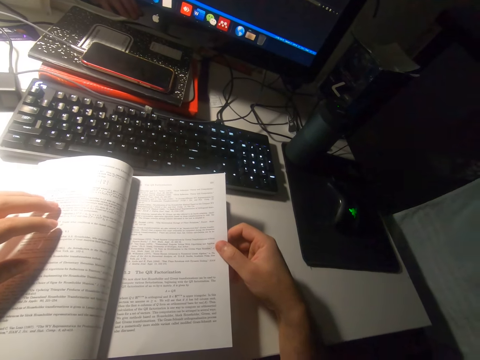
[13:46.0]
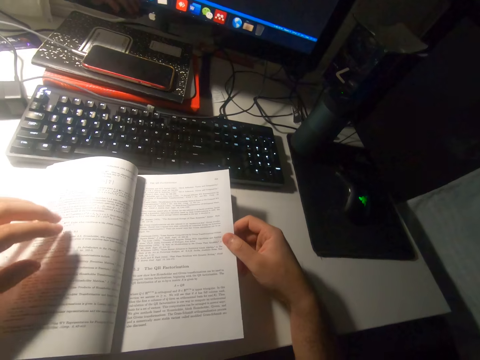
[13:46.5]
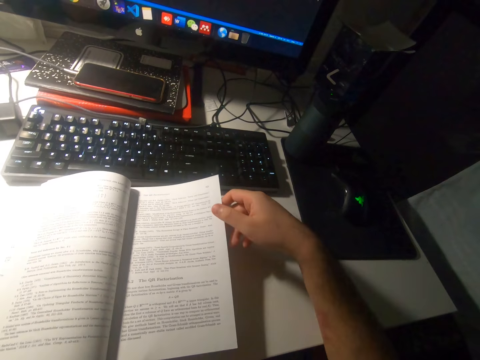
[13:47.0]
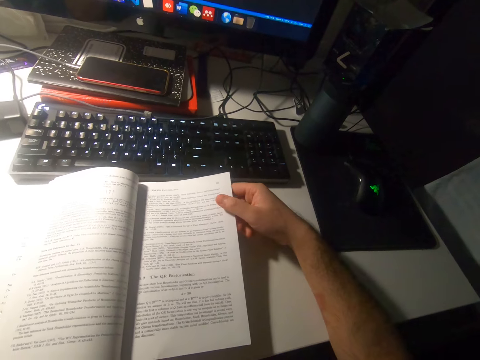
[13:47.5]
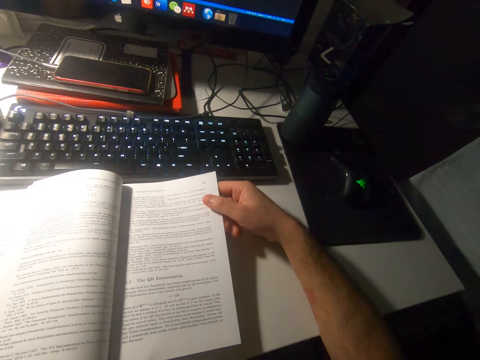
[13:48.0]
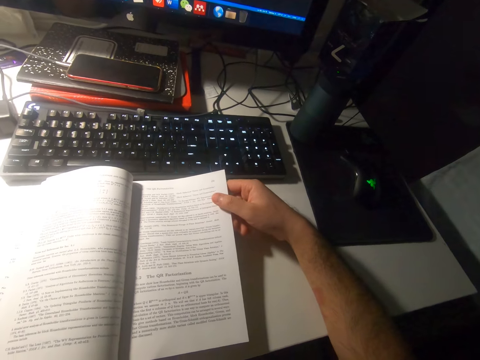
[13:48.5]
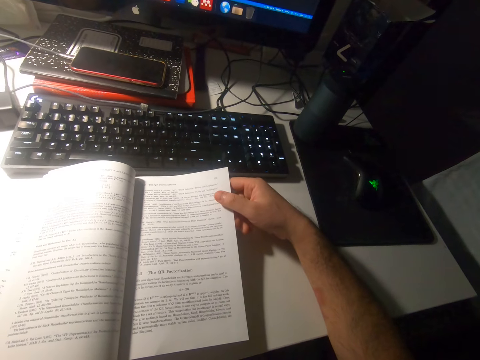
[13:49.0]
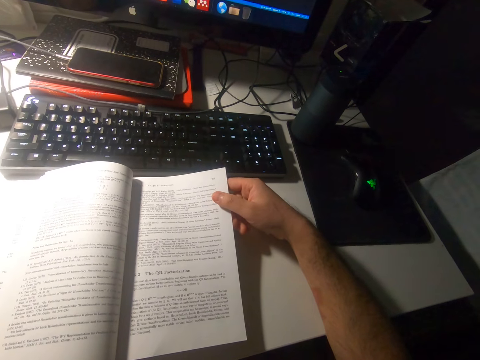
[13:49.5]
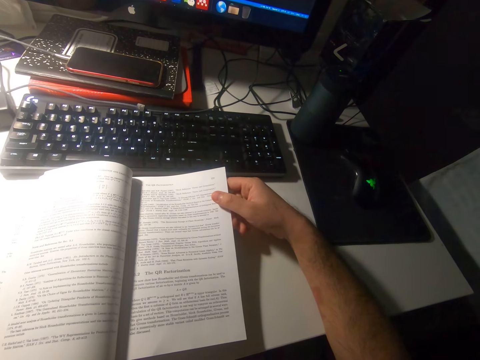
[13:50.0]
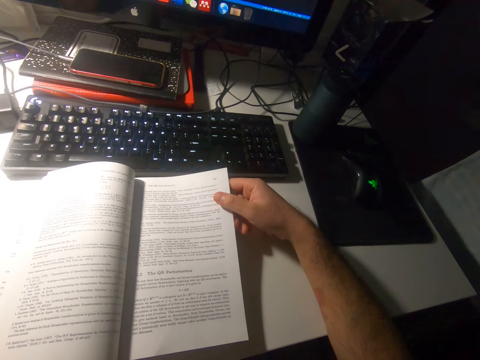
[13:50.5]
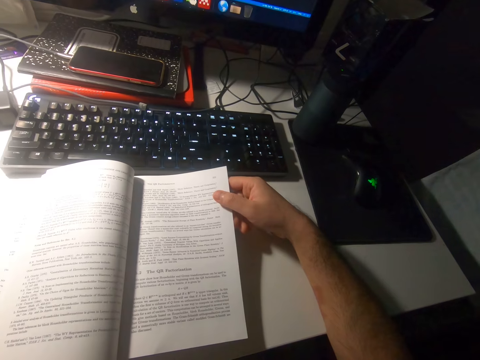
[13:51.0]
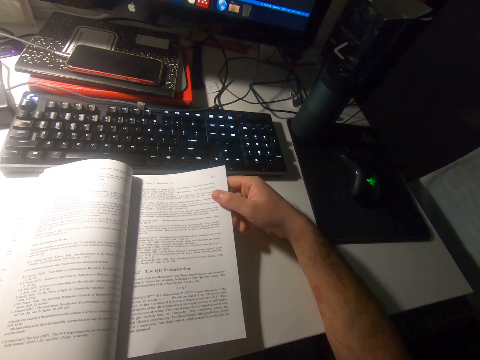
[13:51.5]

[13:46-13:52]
The camera wearer drops his left hand.

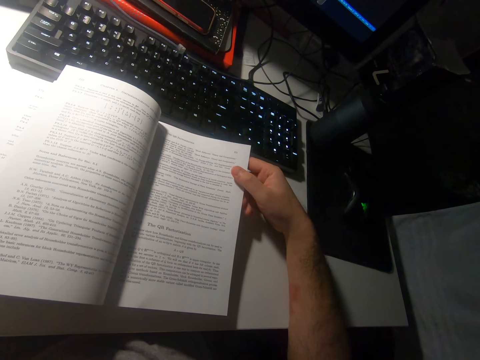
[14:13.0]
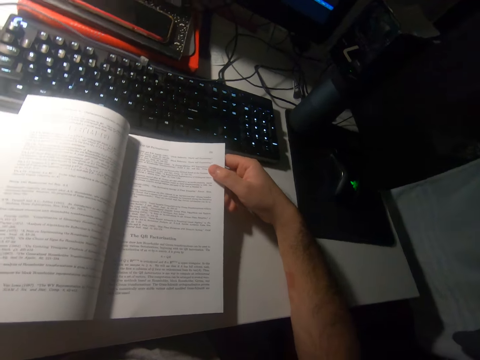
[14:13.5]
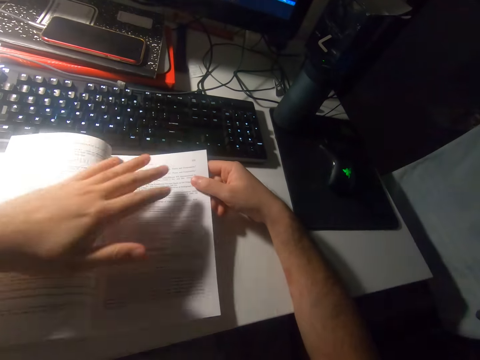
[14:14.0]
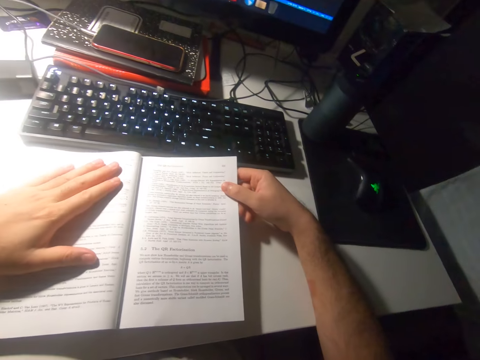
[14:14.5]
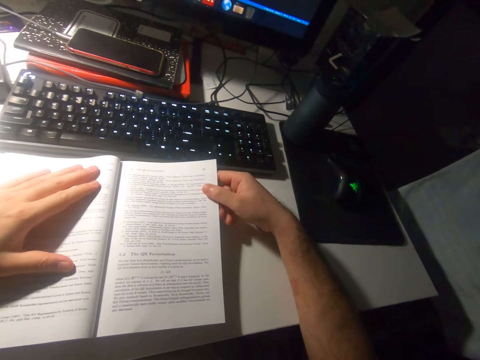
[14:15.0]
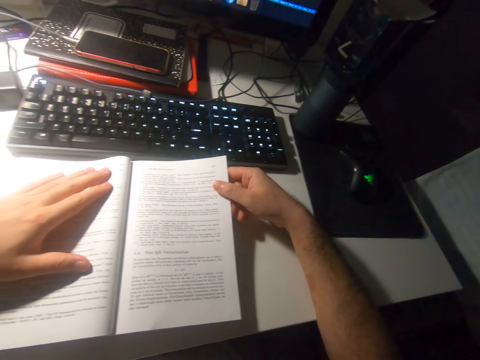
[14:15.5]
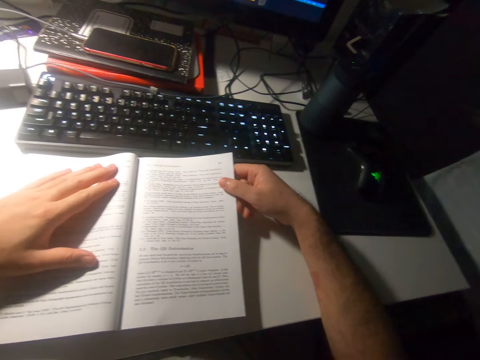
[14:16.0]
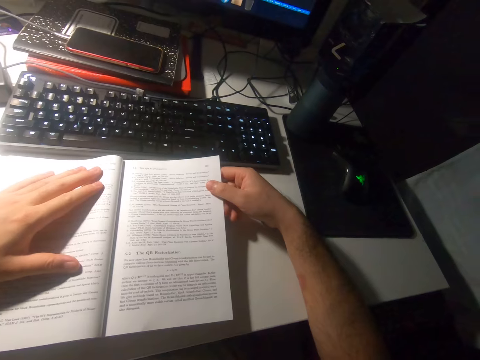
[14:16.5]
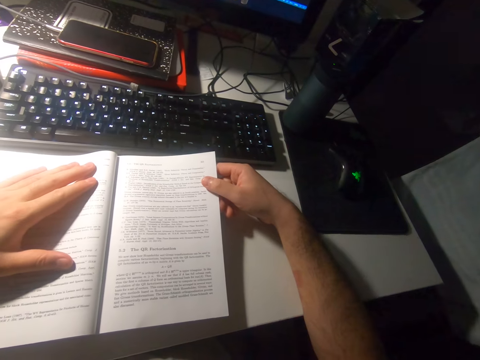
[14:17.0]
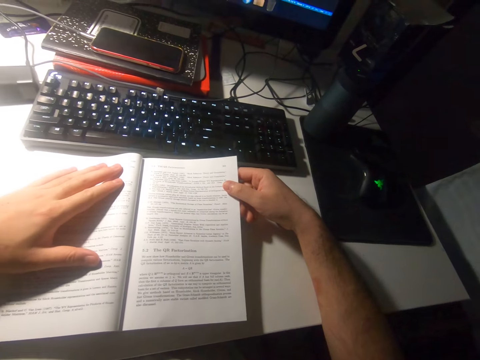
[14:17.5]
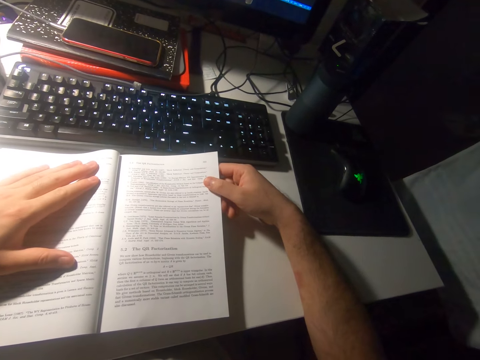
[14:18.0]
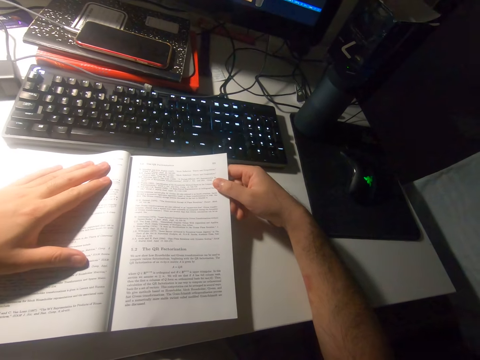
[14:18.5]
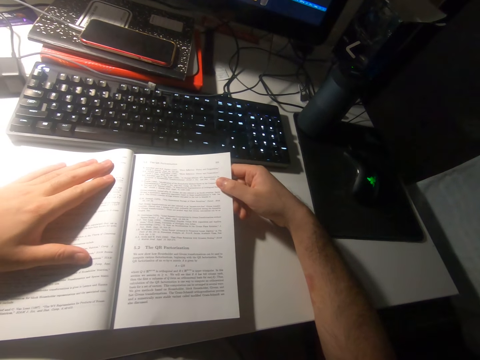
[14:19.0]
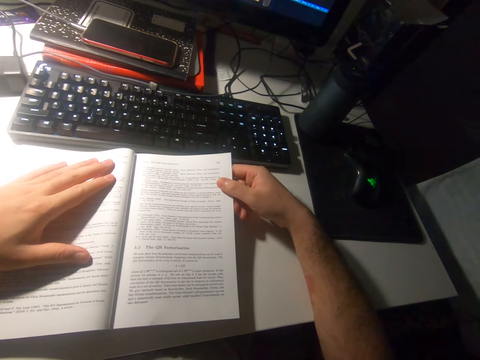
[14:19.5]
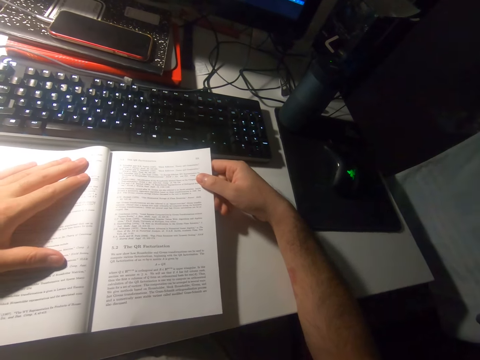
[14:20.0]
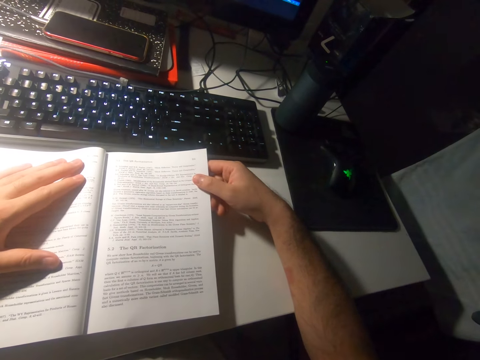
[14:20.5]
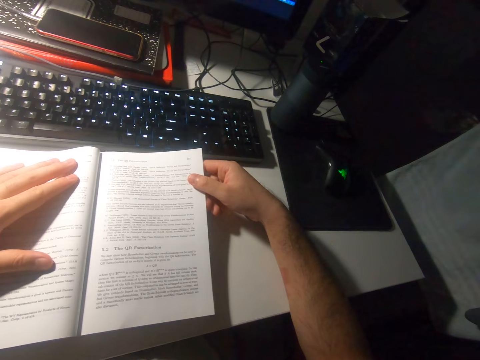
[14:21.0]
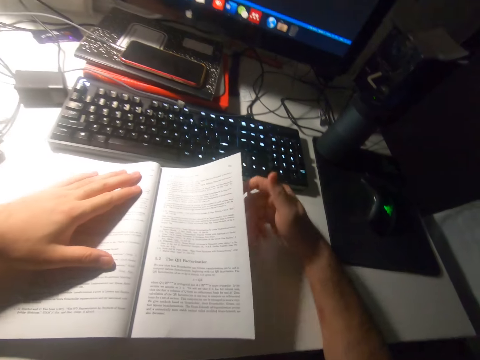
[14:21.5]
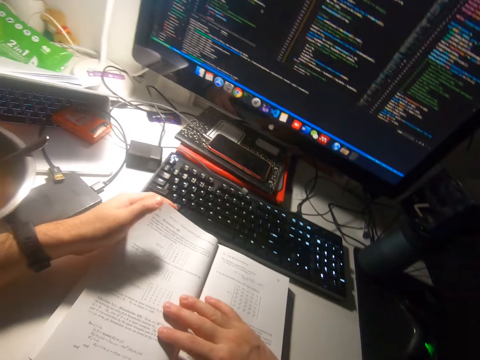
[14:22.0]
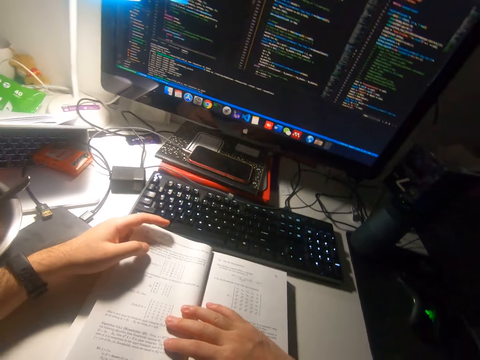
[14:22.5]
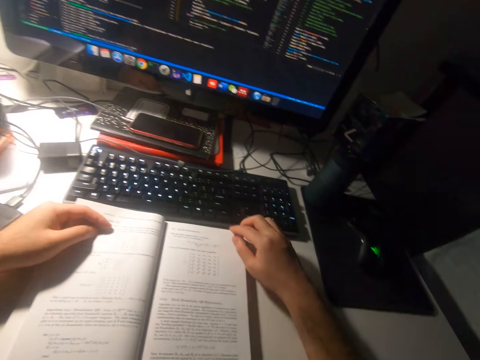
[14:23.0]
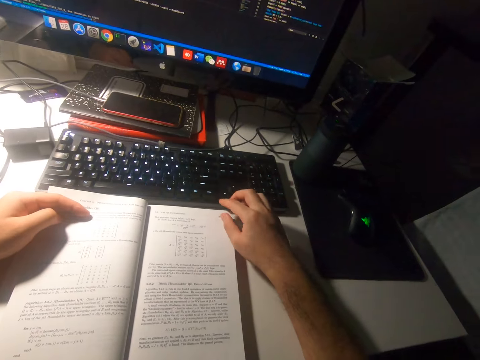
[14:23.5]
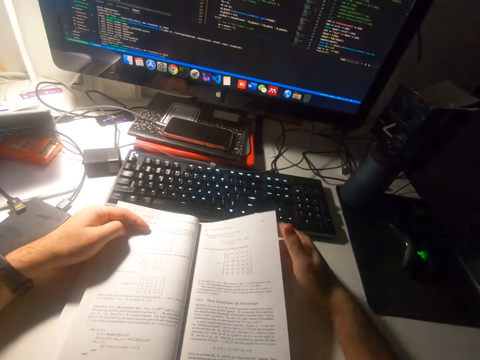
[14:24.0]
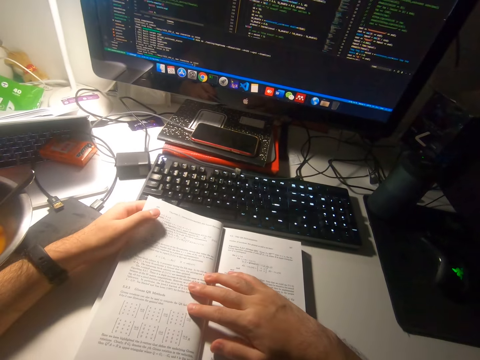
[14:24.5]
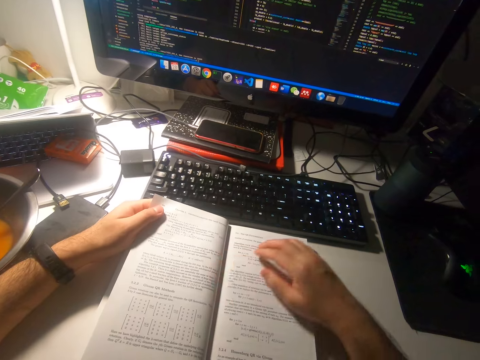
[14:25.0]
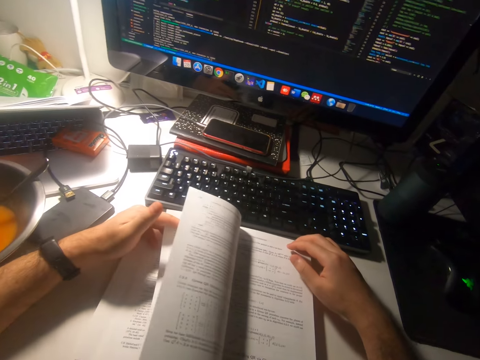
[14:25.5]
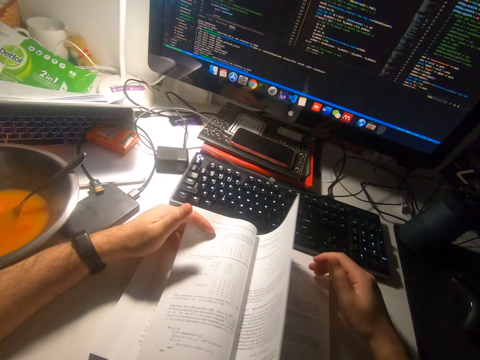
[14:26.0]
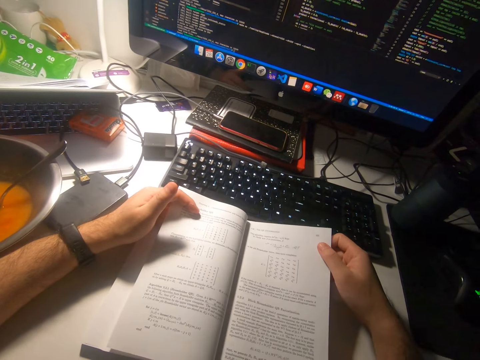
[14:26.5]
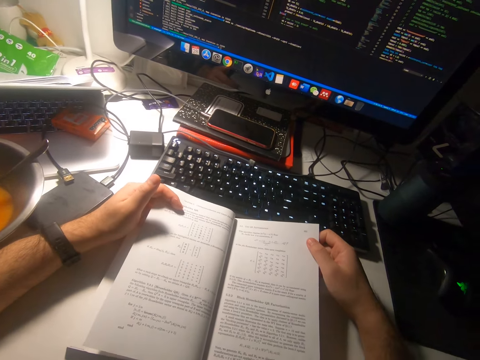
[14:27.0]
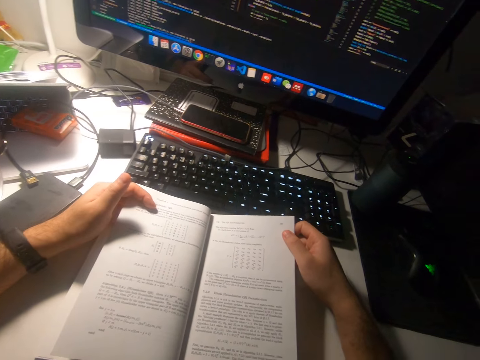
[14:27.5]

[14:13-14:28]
The camera wearer places his left hand on a page of the book. He holds the book with the right hand. He reads the book. He flips a page of the book with his right hand. He places his right hand on a page of the book. He reads the book. He flips a page of the book with his right hand. He flips a page of the book with his left hand.

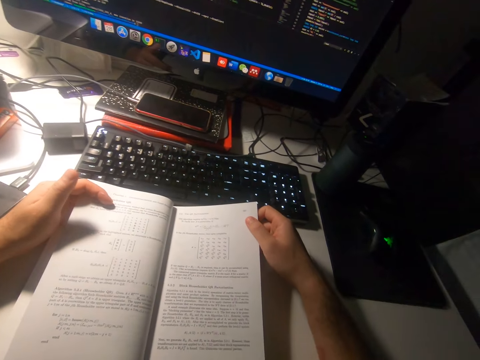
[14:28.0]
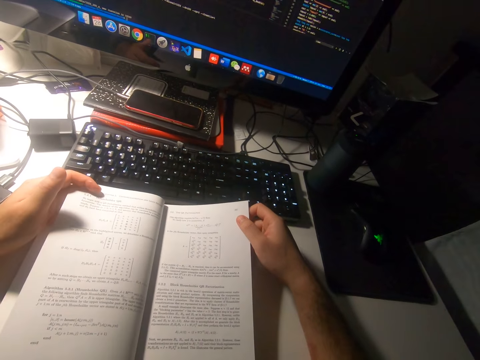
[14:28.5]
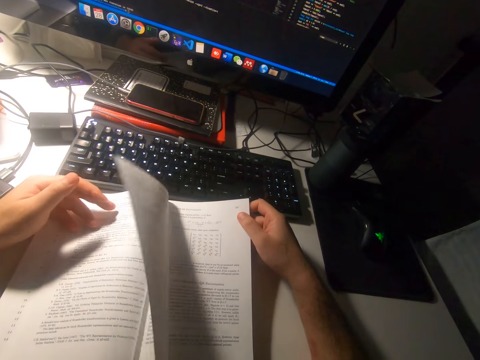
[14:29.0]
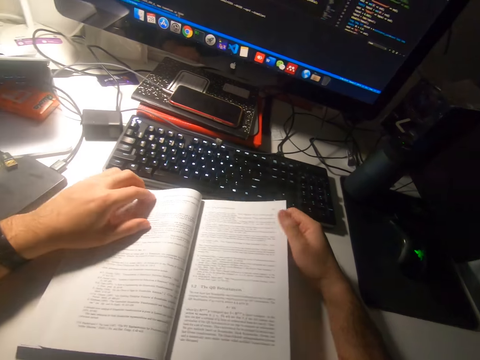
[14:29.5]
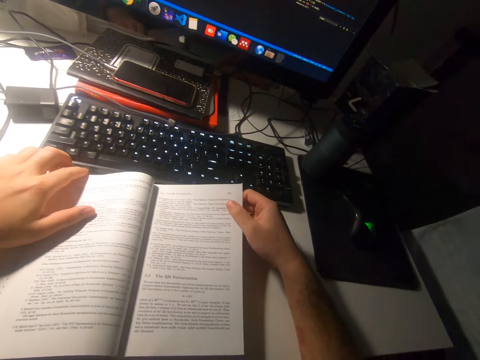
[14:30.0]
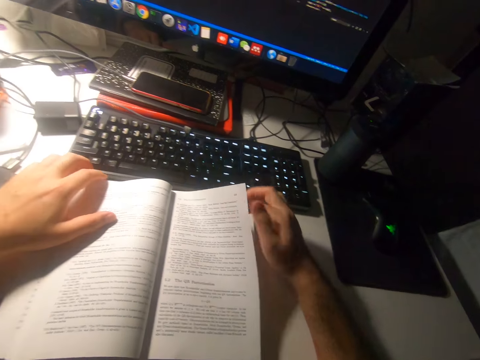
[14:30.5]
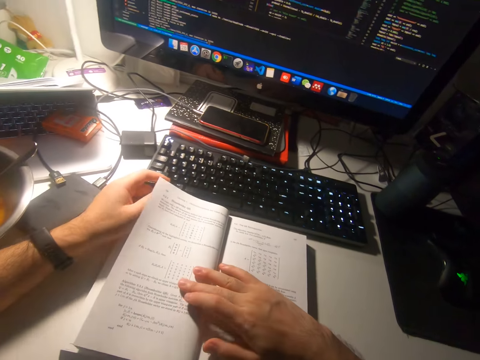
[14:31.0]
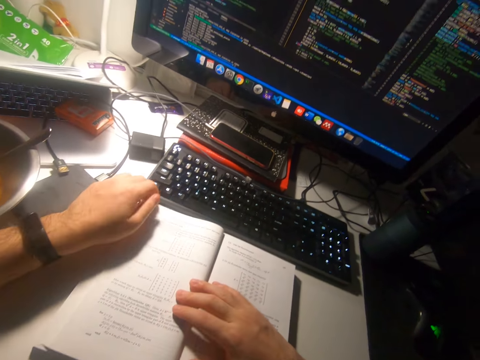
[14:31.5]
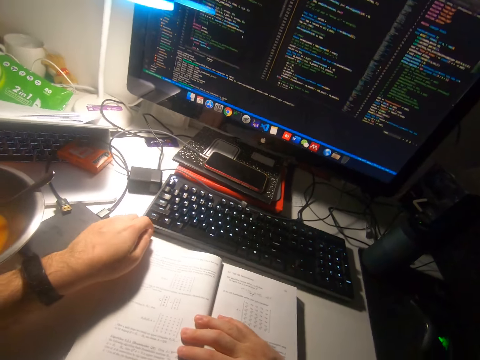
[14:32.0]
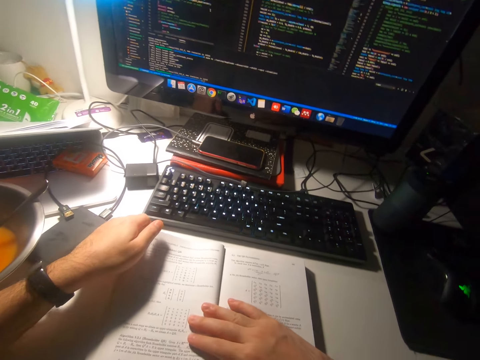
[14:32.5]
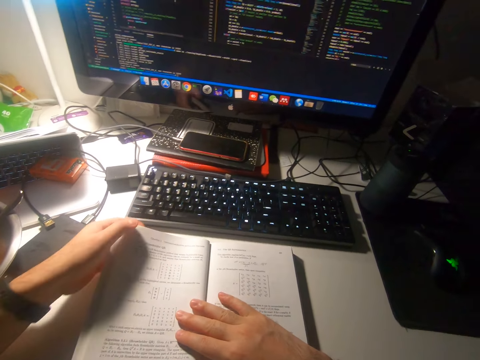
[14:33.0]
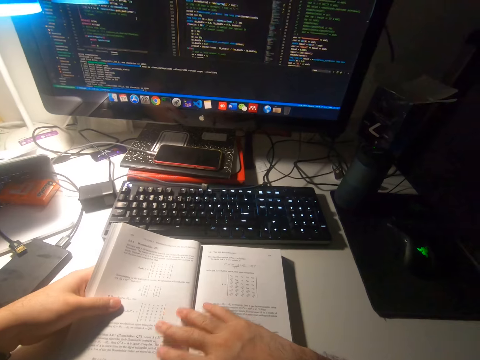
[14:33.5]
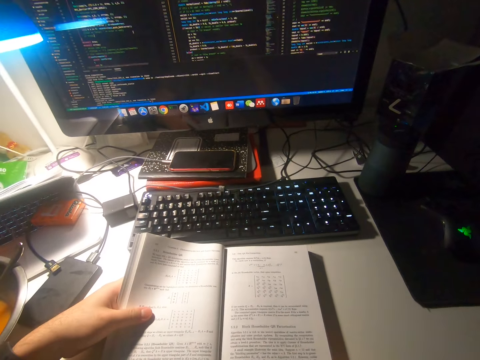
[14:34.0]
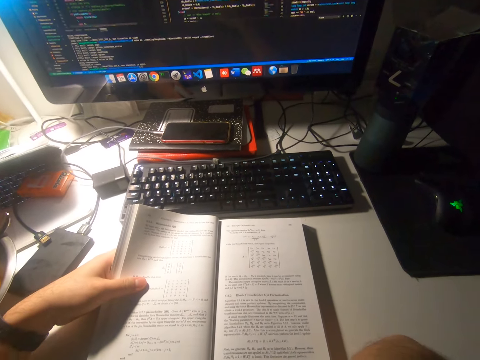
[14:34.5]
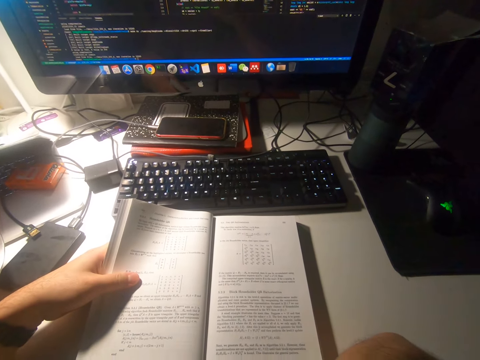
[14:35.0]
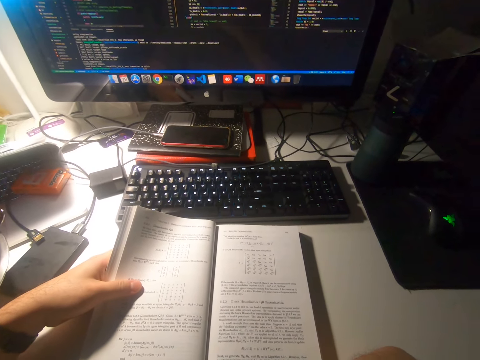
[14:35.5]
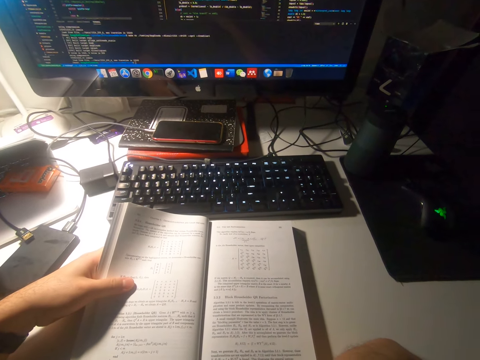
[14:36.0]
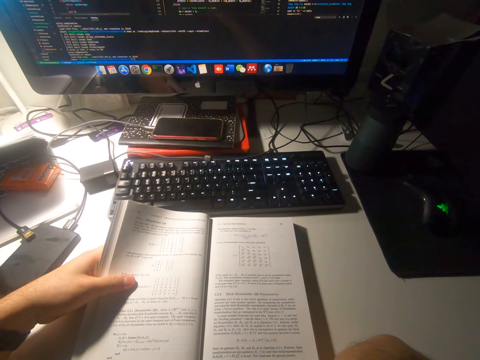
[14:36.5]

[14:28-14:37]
The camera wearer reads the book. He flips the page. He reads the book. He flips a page of the book with his right hand. He holds the book with his left hand. He reads the book.
